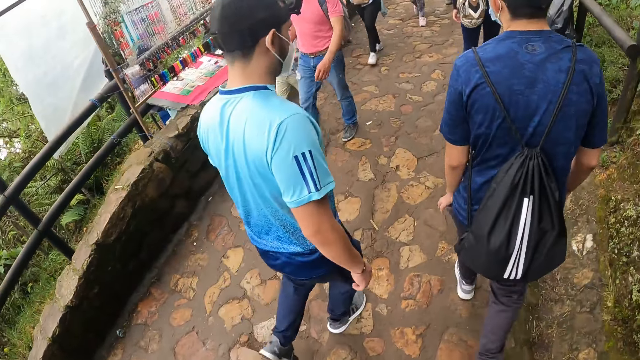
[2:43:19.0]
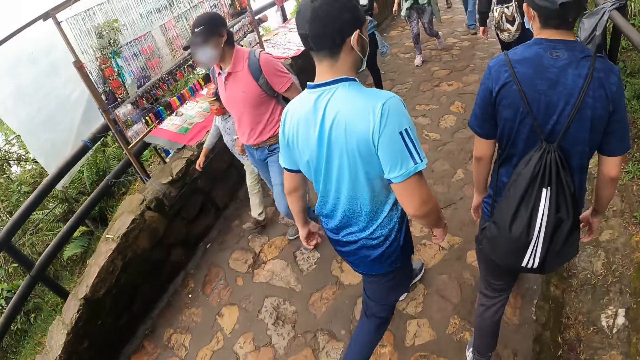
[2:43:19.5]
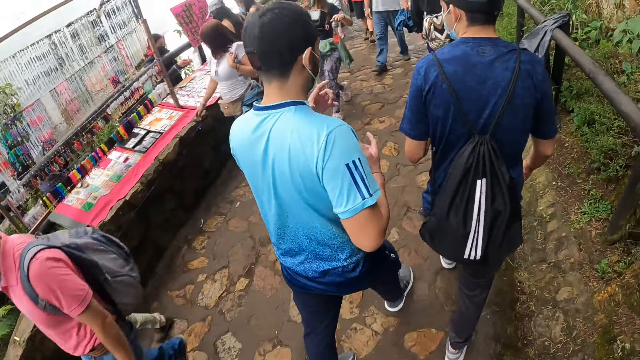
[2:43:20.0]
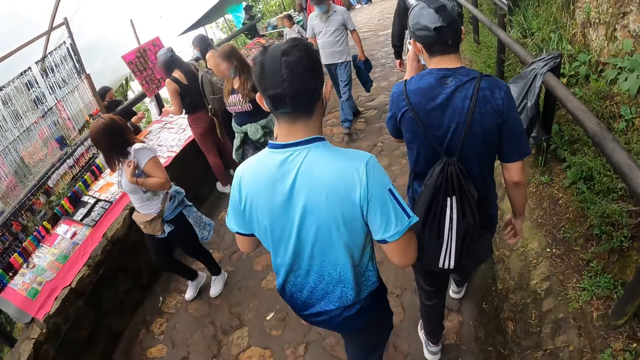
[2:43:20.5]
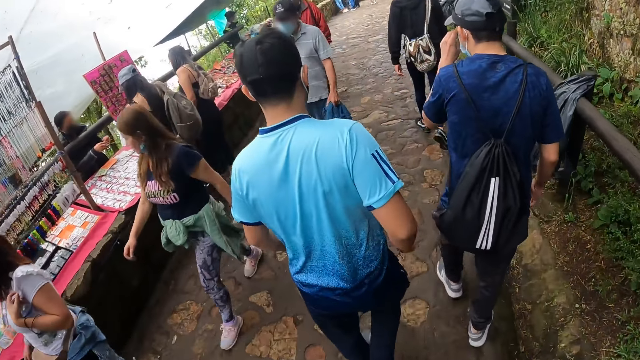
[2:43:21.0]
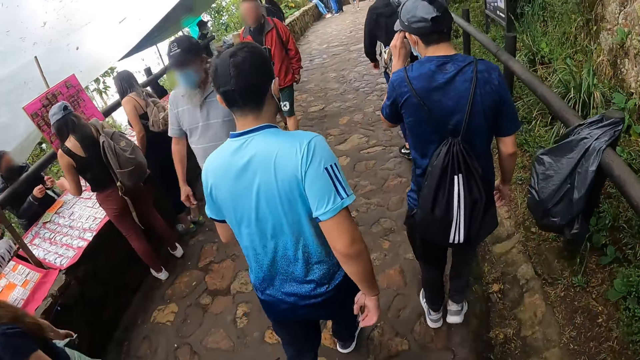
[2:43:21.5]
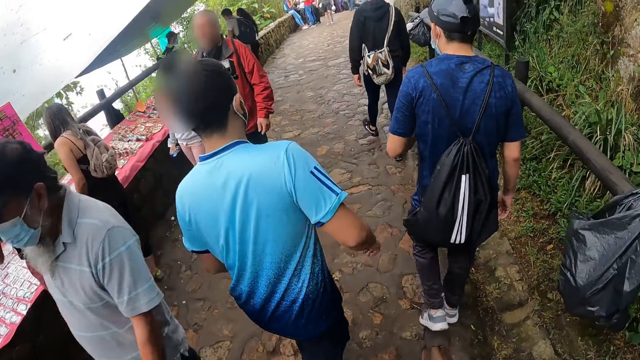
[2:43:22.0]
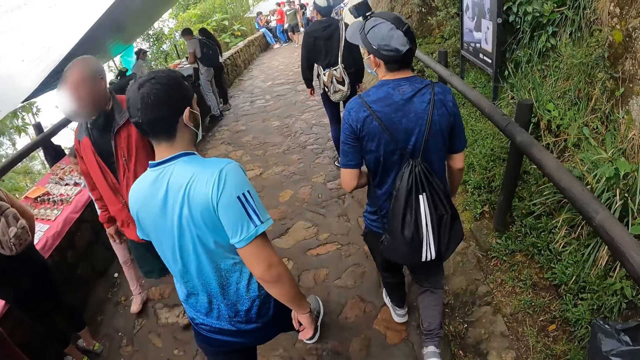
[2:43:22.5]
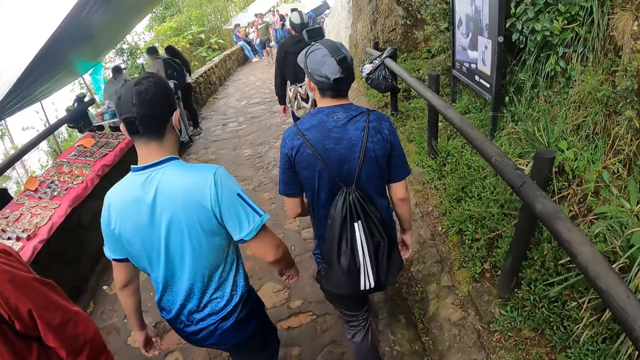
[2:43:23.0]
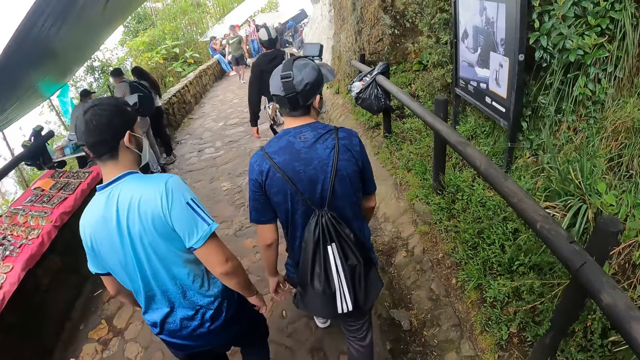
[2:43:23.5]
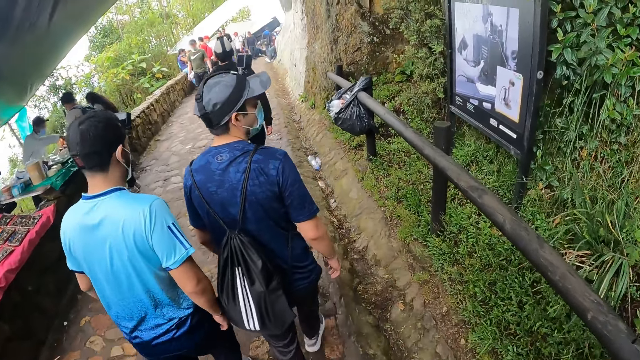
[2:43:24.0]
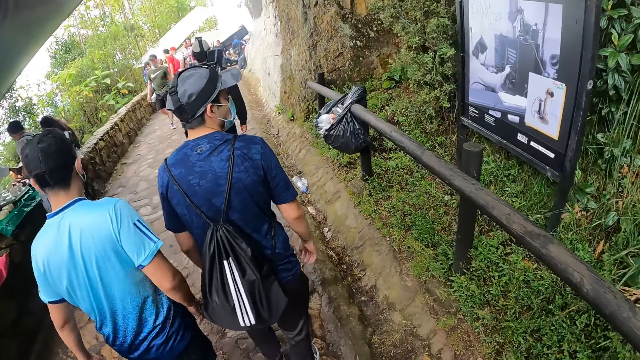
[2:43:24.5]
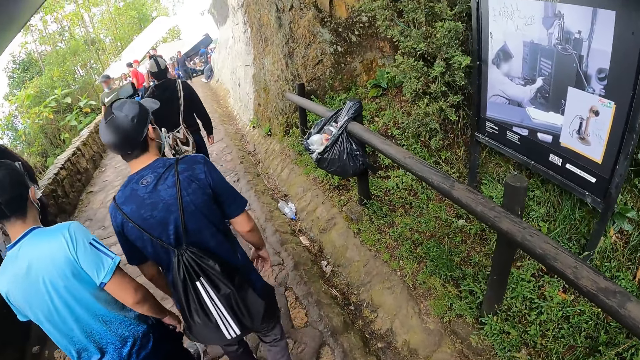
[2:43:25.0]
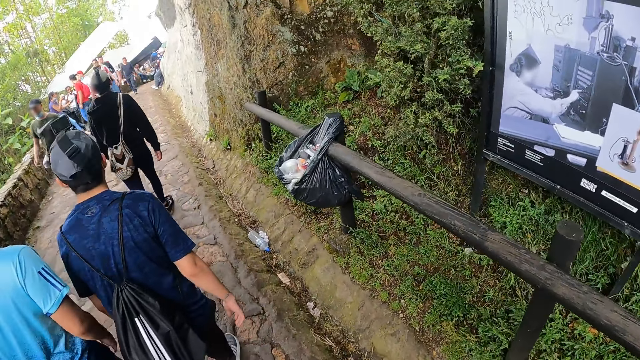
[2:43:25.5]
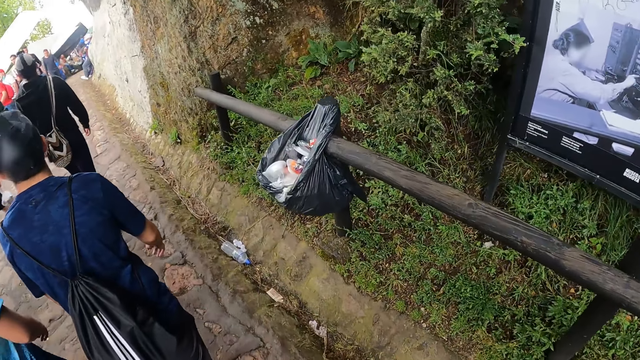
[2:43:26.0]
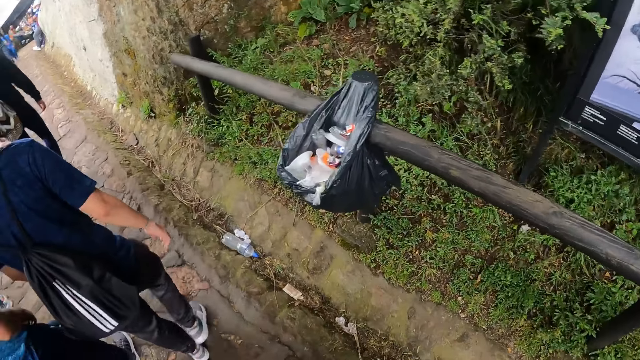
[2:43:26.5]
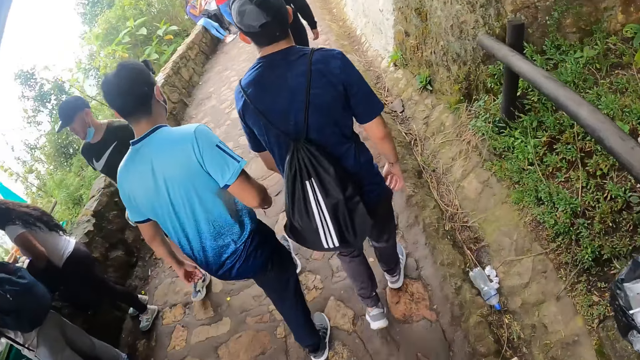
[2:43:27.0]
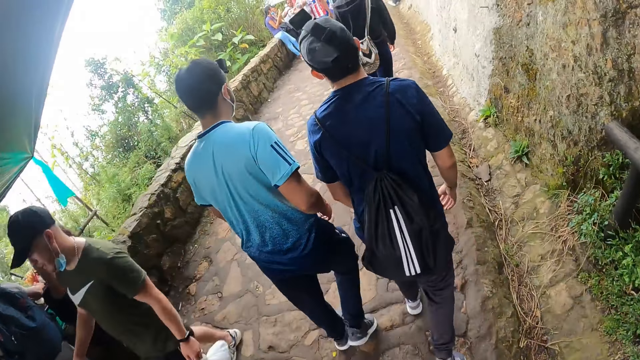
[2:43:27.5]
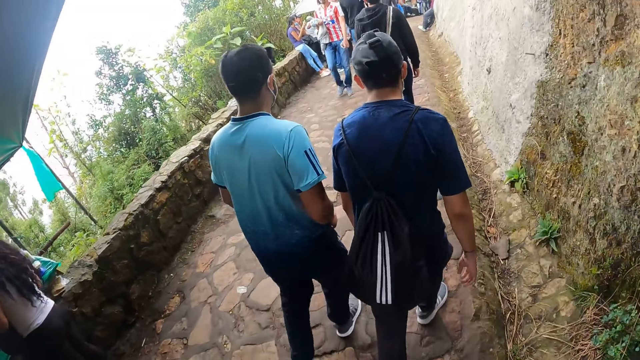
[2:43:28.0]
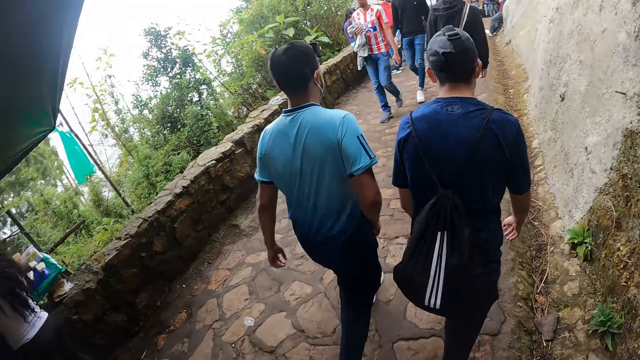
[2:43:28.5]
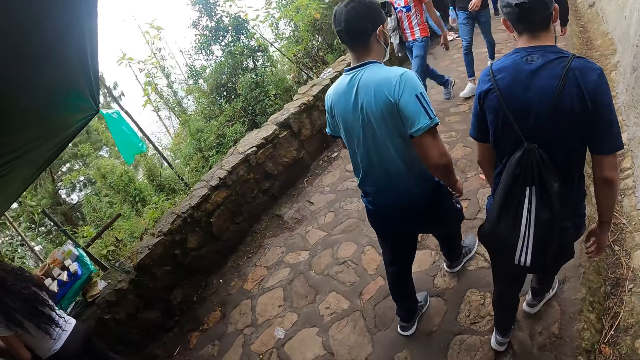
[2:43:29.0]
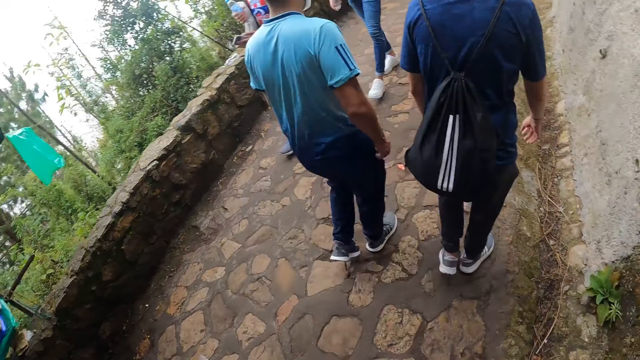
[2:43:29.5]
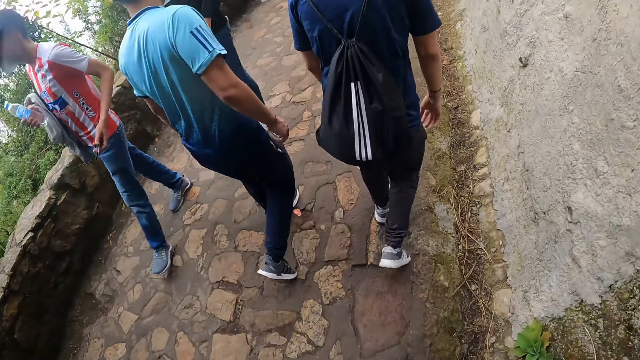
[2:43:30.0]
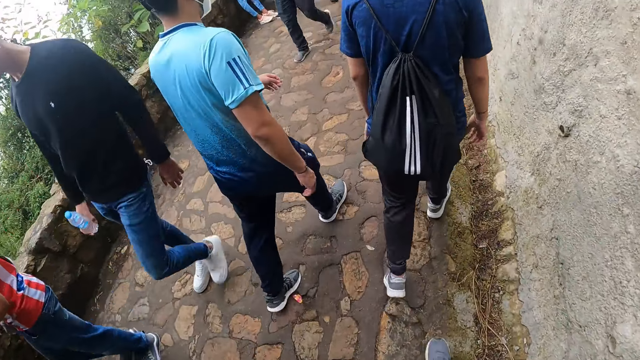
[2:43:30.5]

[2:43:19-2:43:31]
The man touches his nose mask with his left hand and removes his left hand from his nose mask.

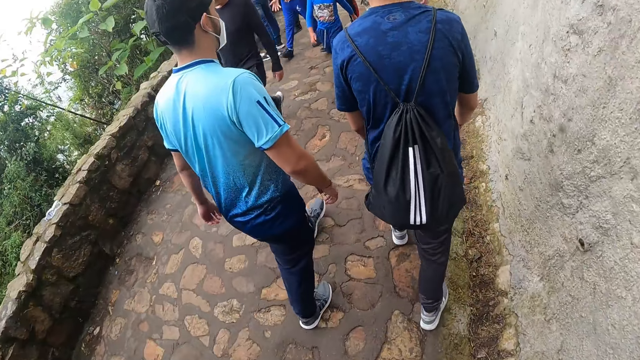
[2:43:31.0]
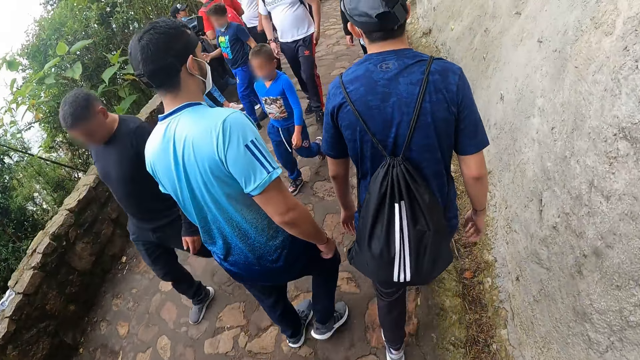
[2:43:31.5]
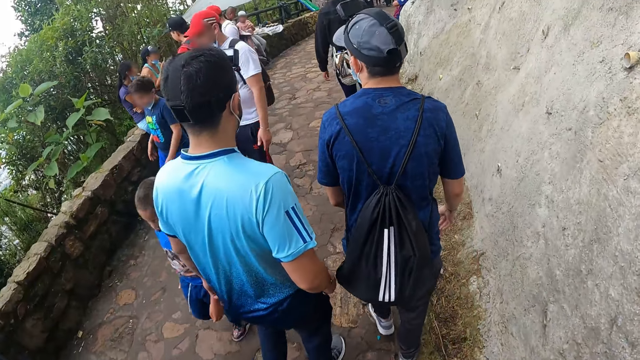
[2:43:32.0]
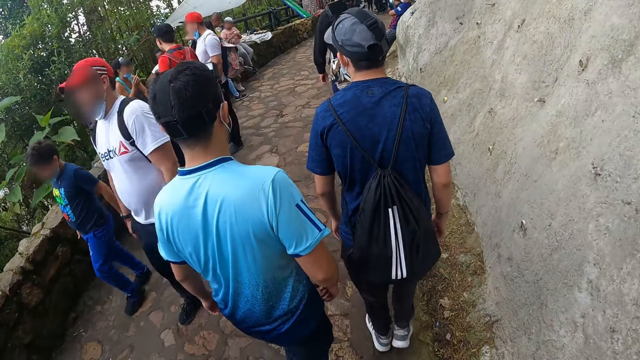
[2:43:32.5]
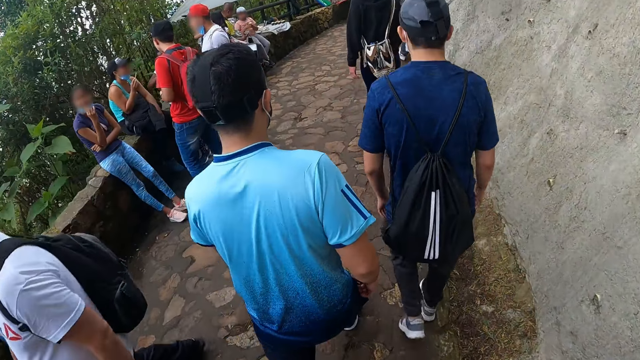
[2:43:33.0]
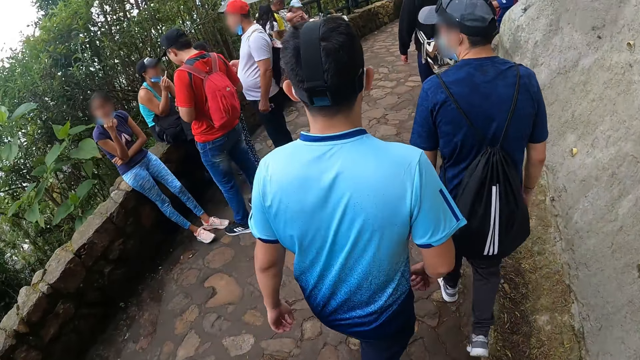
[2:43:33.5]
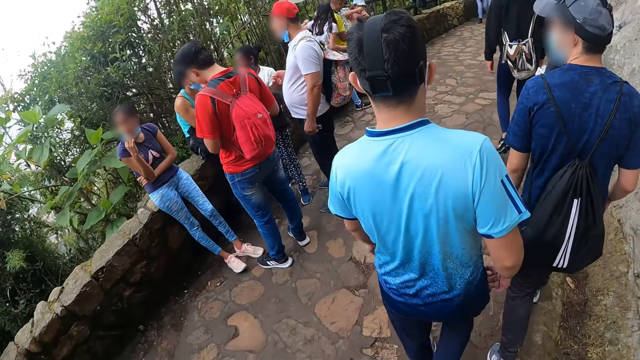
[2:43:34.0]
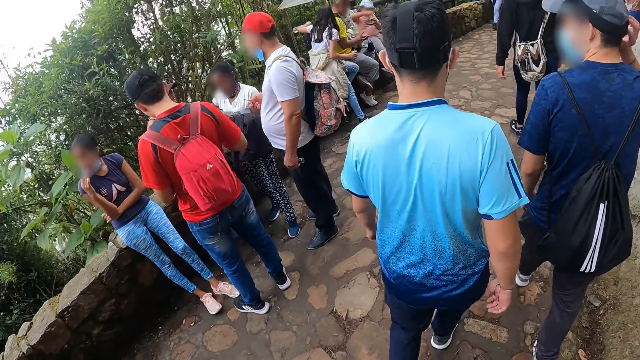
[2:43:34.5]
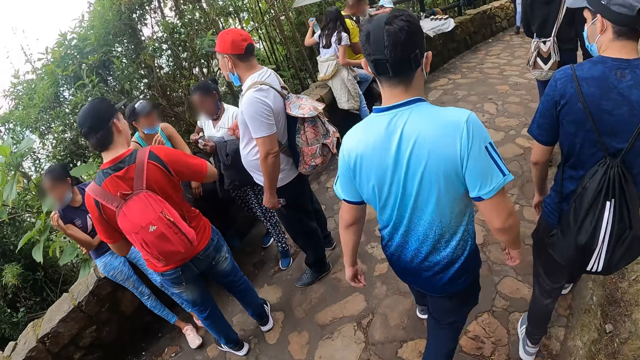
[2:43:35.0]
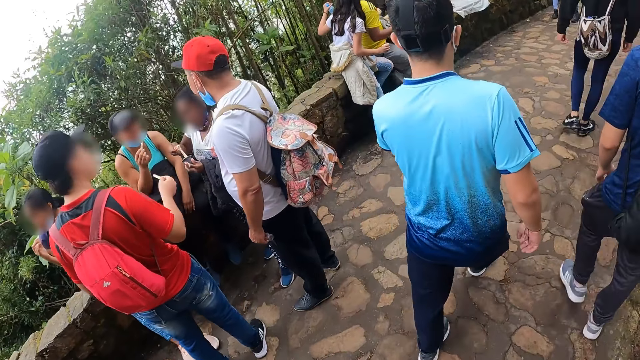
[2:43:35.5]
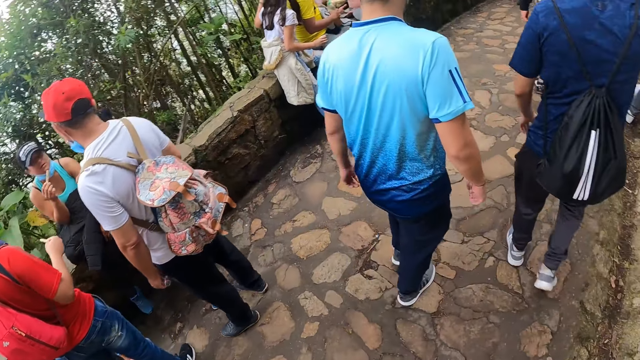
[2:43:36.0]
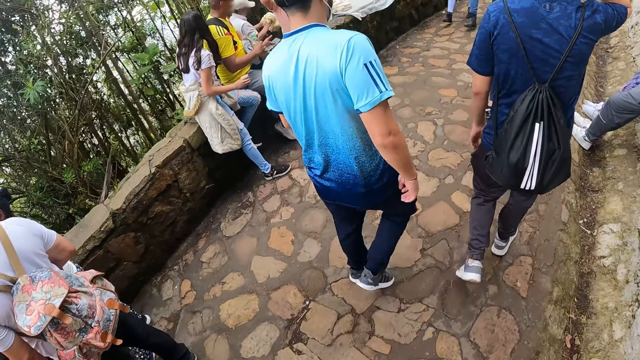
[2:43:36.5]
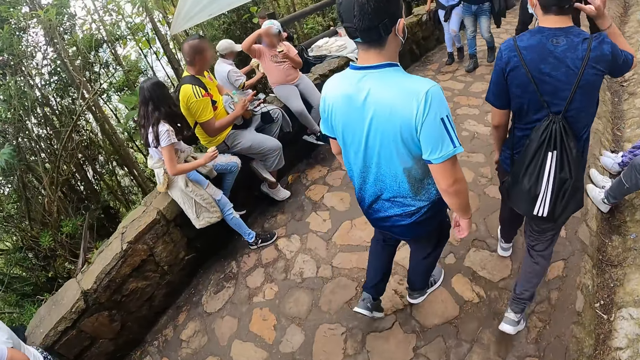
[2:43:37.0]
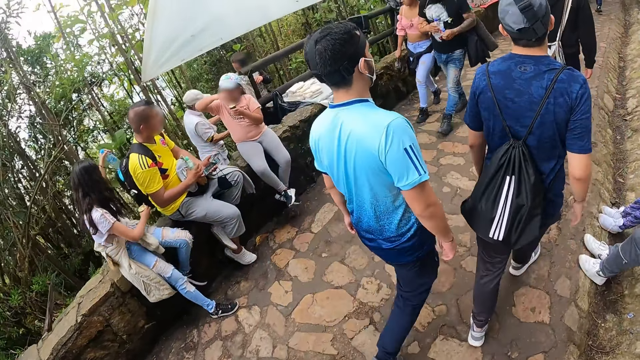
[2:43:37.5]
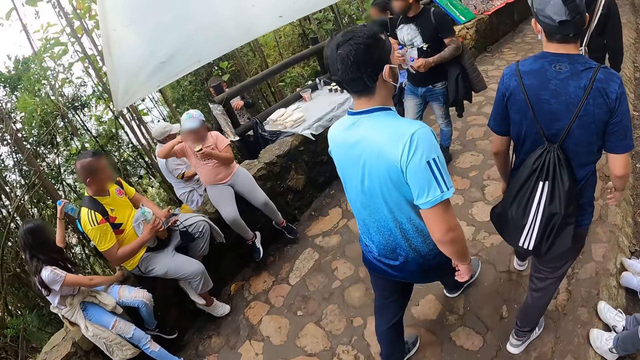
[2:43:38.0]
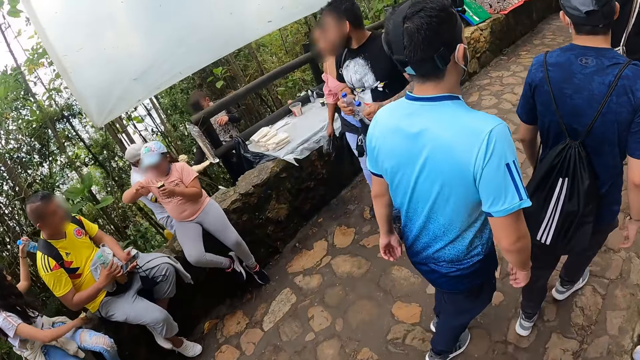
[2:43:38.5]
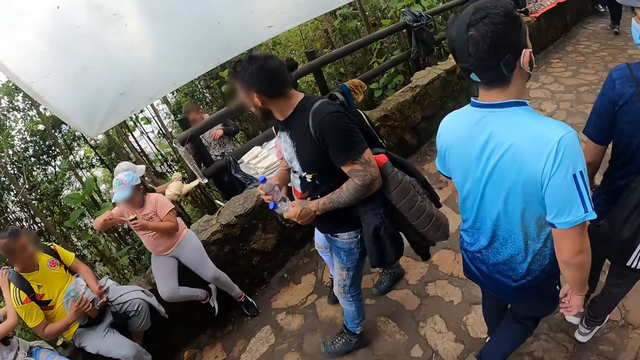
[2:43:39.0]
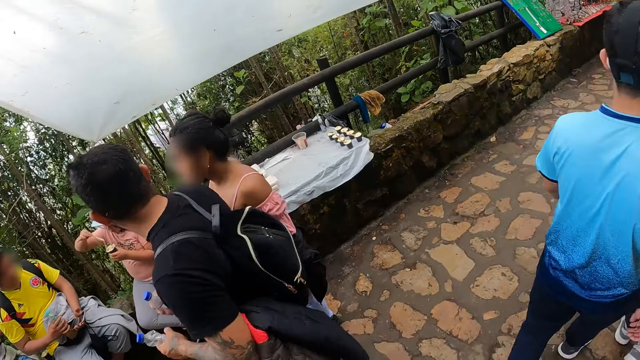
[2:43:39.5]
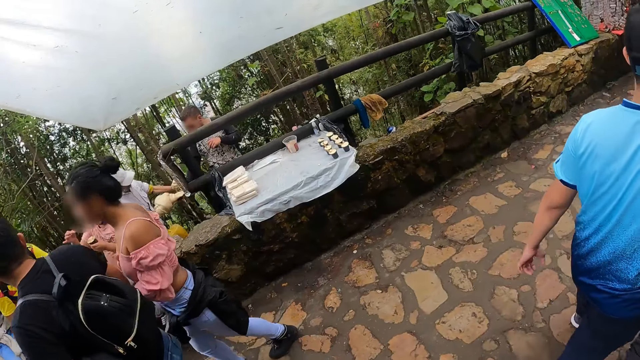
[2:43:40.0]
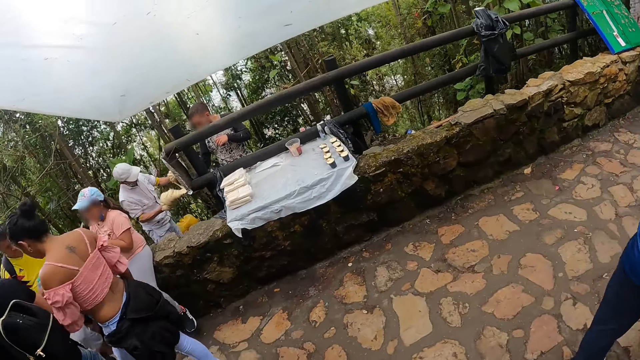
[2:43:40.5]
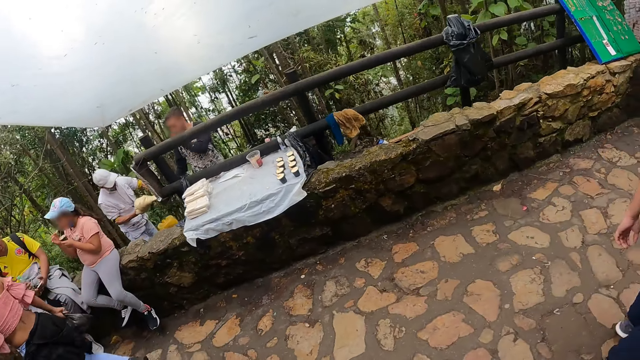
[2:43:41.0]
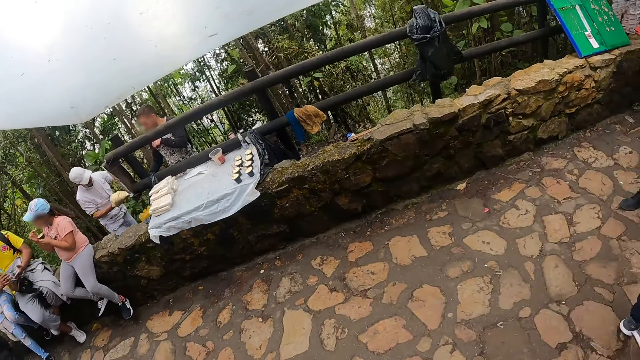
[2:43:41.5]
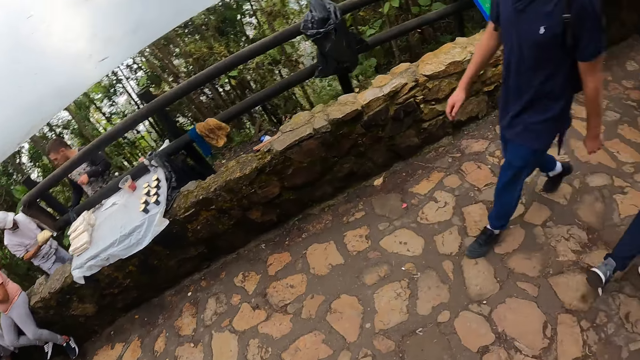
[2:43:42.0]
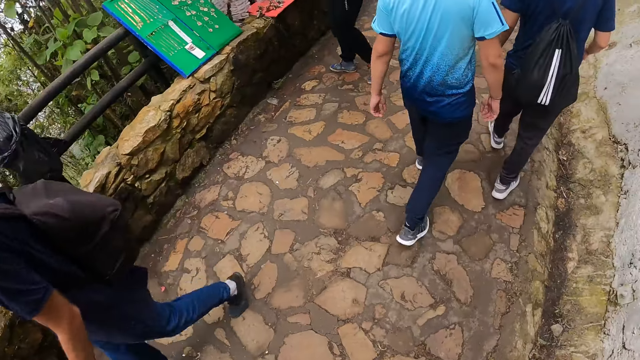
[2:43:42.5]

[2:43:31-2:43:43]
The man touches his head with his right hand and removes his right hand from his head. The camera wearer walks past a group of people. They look around.
